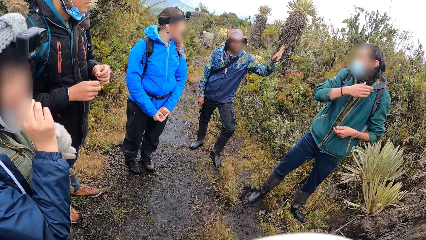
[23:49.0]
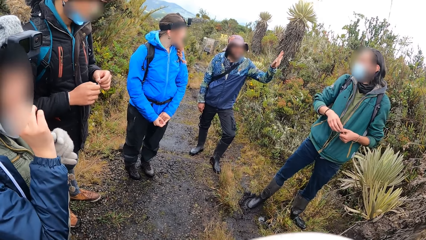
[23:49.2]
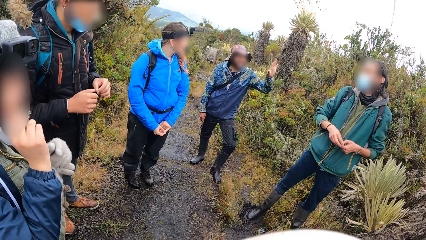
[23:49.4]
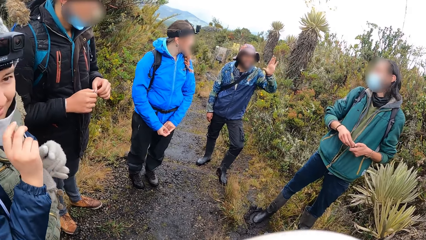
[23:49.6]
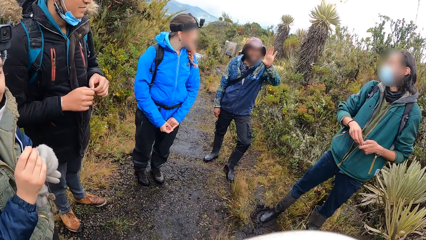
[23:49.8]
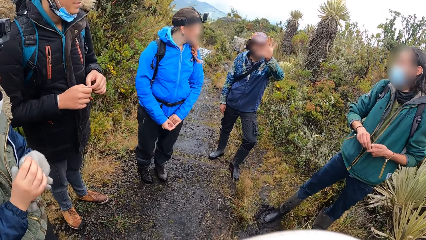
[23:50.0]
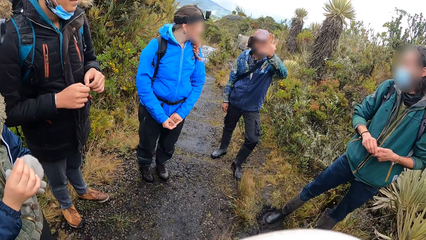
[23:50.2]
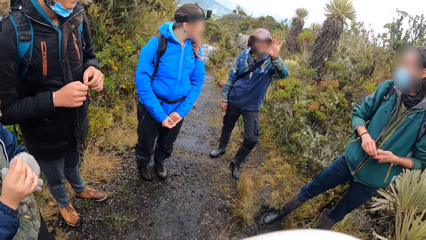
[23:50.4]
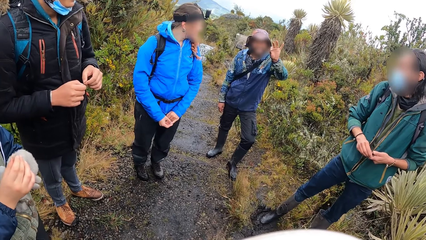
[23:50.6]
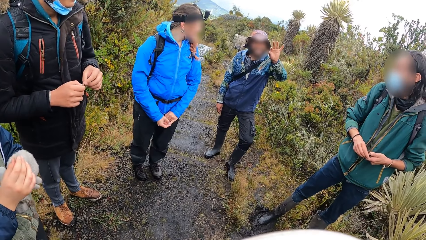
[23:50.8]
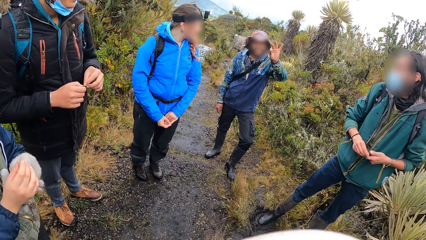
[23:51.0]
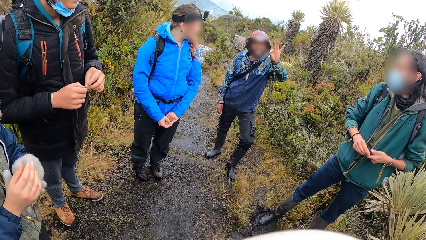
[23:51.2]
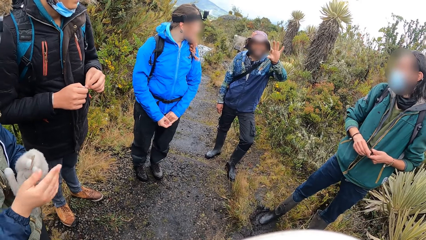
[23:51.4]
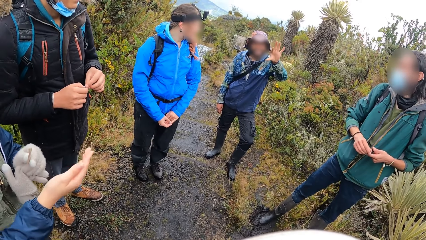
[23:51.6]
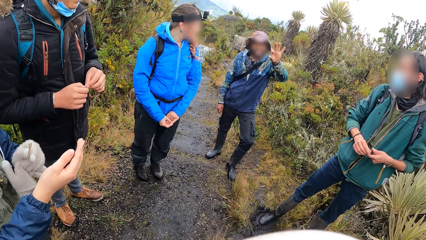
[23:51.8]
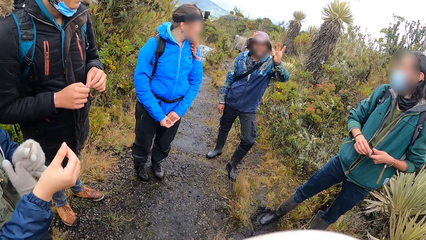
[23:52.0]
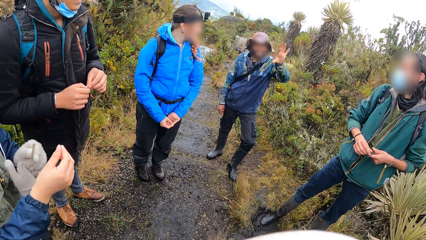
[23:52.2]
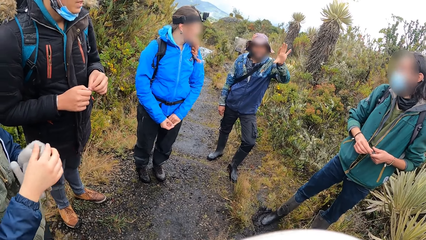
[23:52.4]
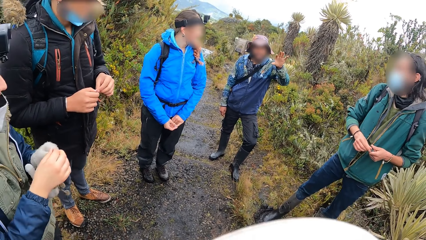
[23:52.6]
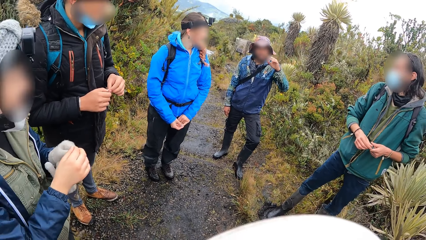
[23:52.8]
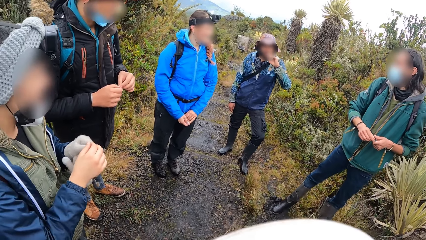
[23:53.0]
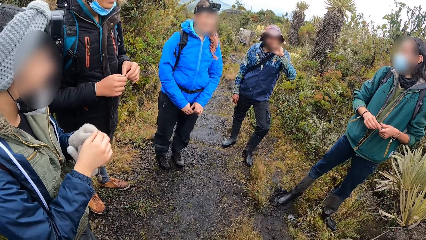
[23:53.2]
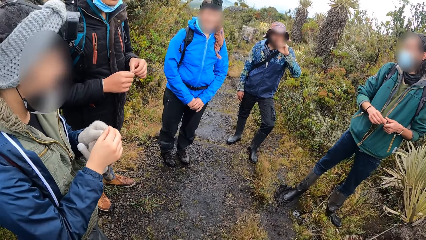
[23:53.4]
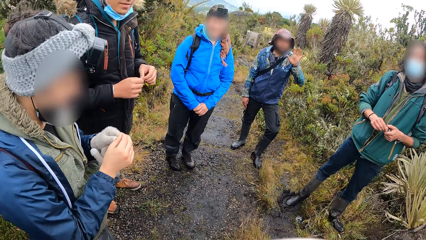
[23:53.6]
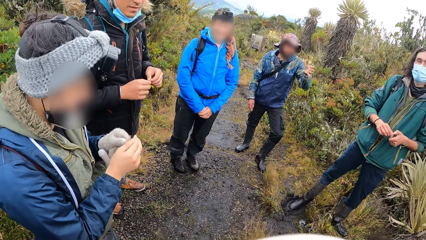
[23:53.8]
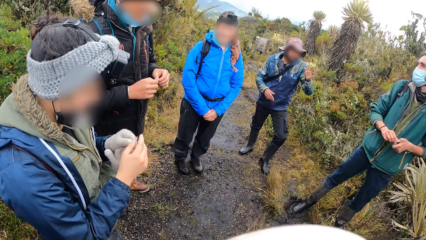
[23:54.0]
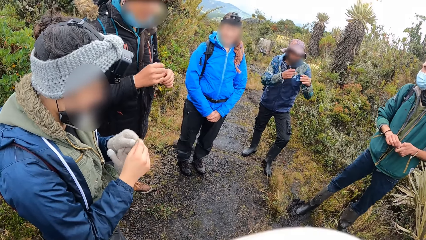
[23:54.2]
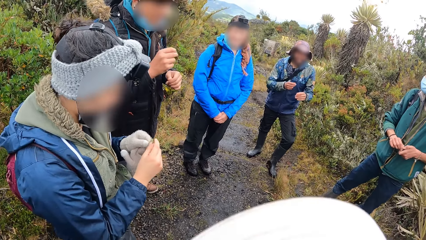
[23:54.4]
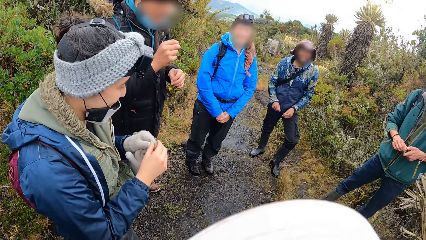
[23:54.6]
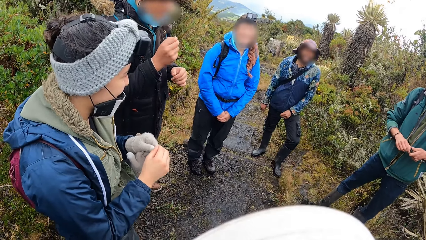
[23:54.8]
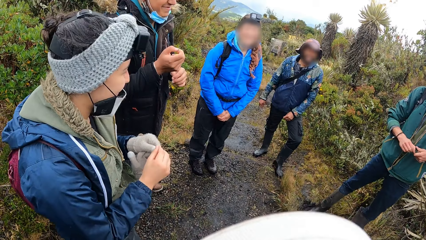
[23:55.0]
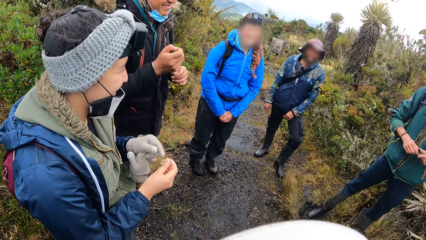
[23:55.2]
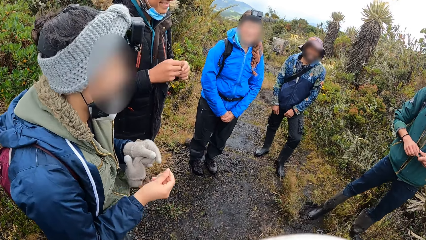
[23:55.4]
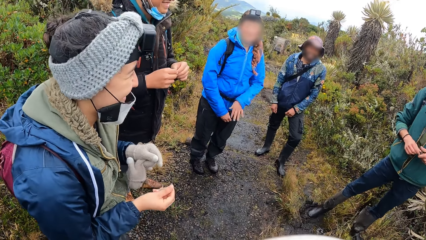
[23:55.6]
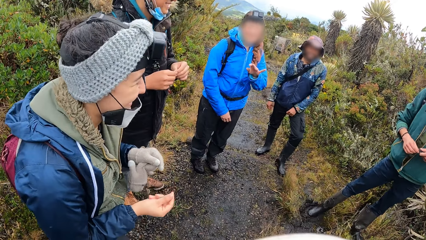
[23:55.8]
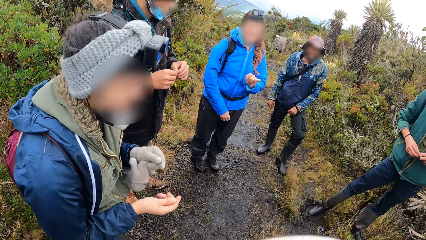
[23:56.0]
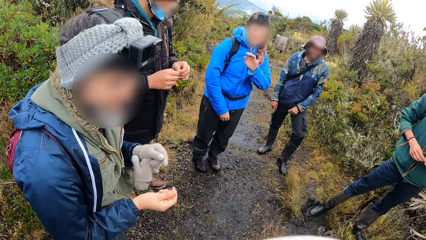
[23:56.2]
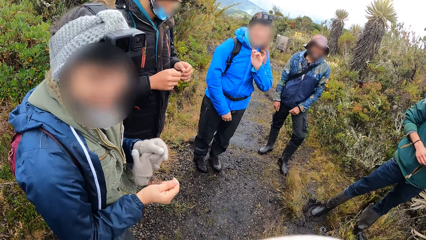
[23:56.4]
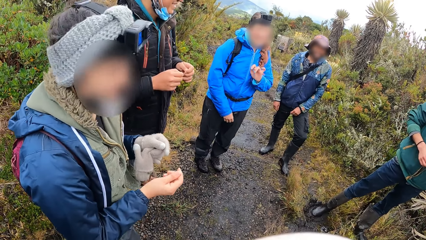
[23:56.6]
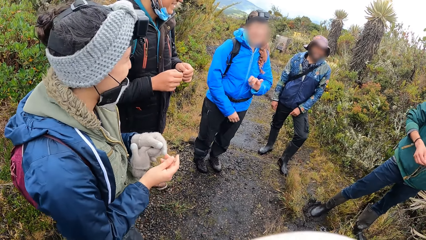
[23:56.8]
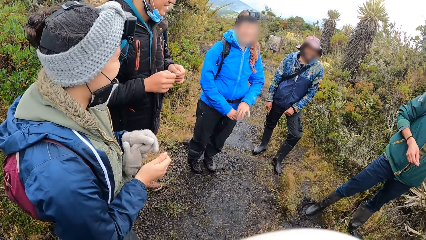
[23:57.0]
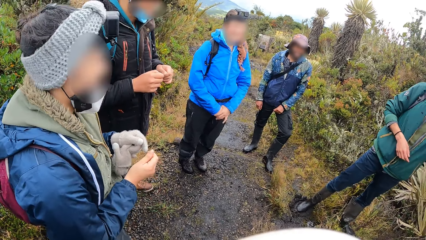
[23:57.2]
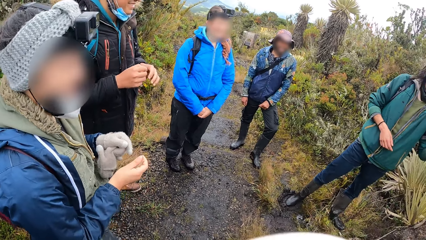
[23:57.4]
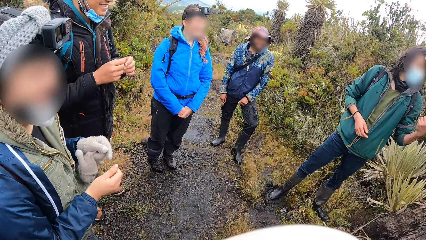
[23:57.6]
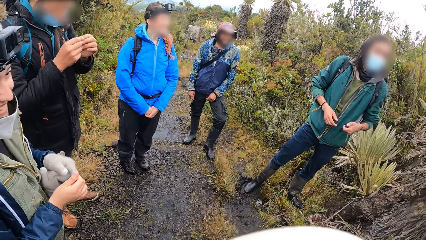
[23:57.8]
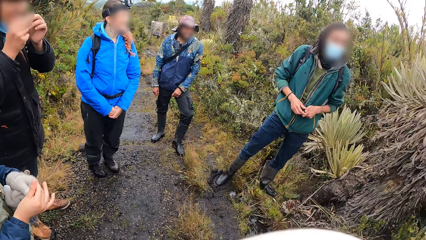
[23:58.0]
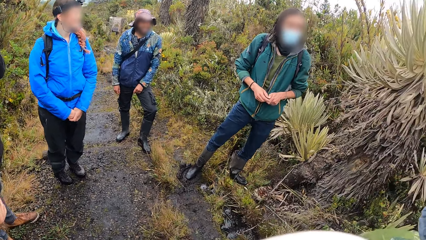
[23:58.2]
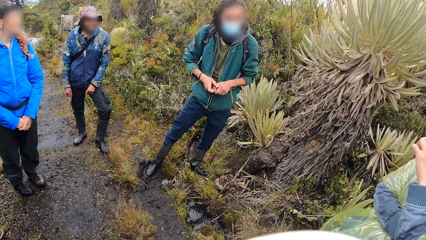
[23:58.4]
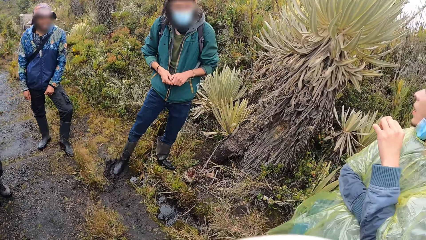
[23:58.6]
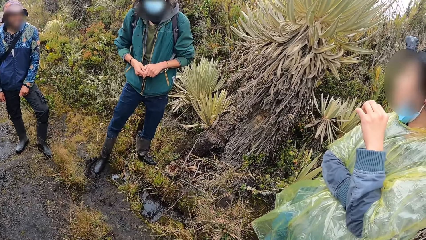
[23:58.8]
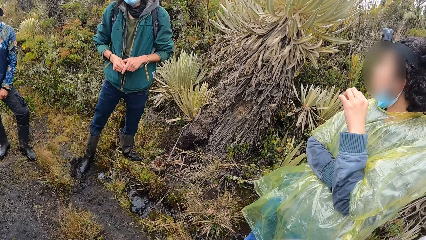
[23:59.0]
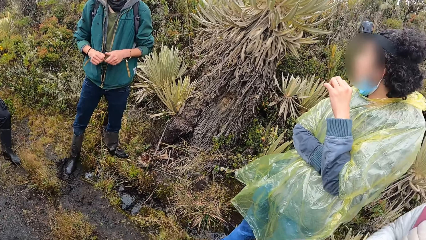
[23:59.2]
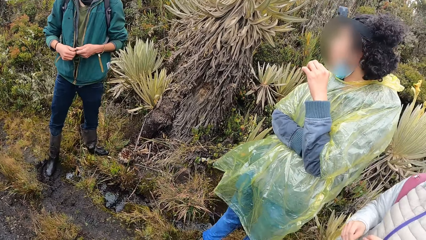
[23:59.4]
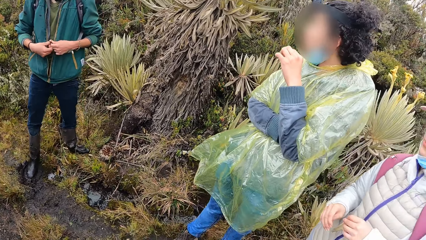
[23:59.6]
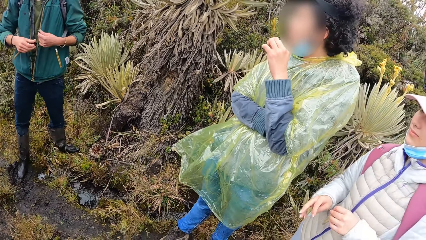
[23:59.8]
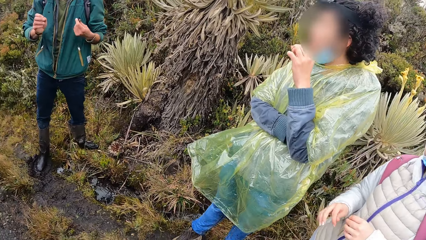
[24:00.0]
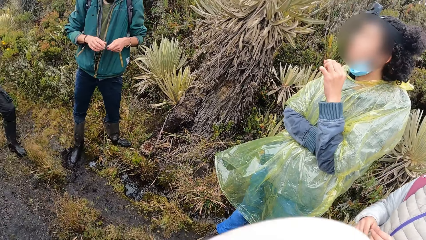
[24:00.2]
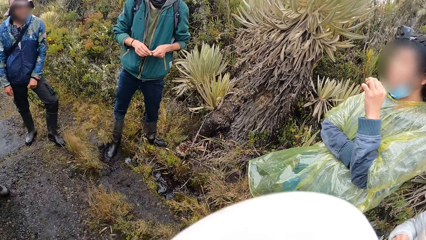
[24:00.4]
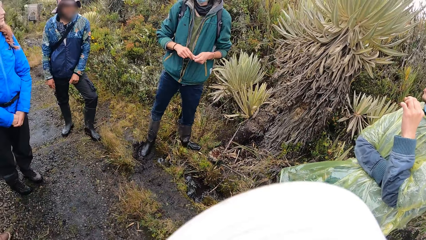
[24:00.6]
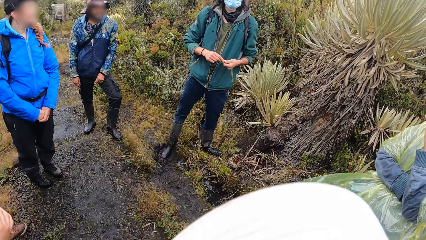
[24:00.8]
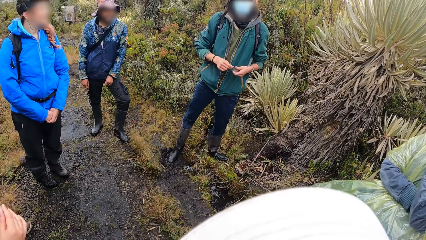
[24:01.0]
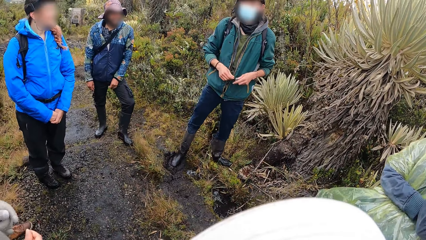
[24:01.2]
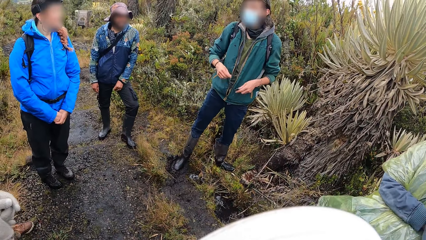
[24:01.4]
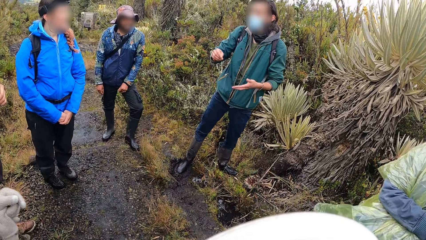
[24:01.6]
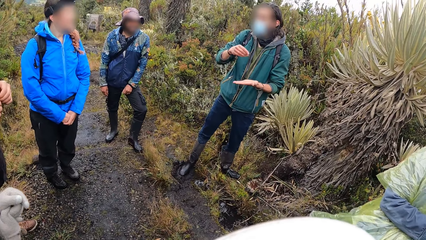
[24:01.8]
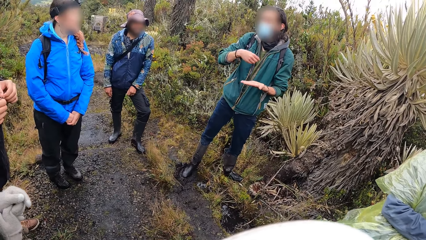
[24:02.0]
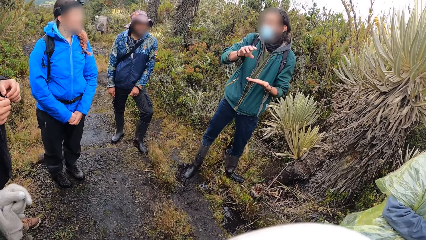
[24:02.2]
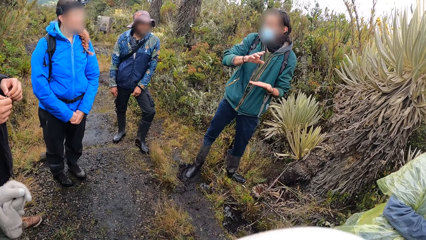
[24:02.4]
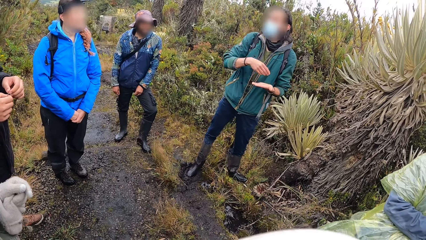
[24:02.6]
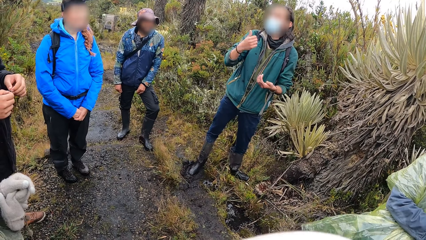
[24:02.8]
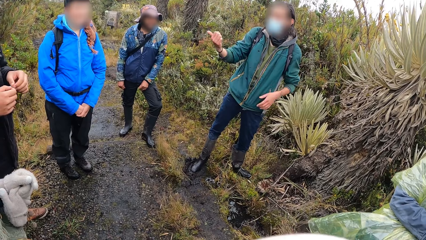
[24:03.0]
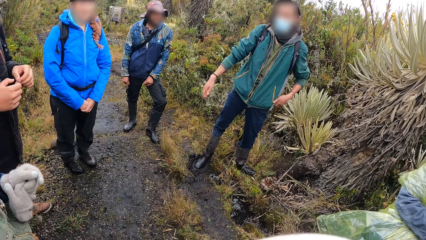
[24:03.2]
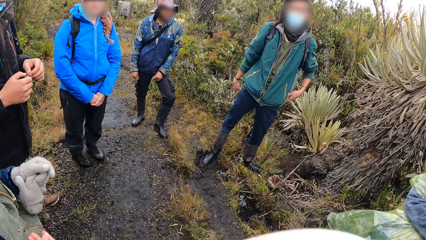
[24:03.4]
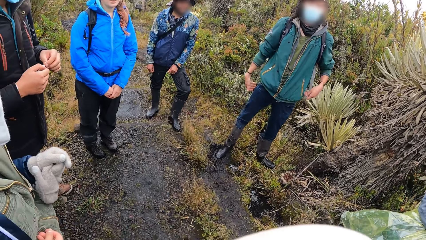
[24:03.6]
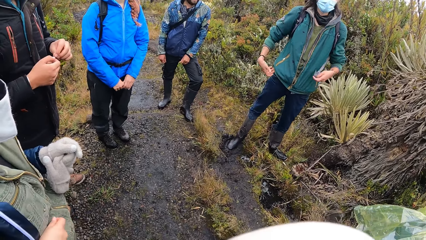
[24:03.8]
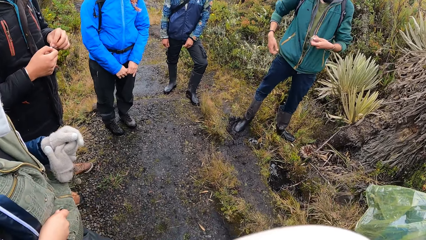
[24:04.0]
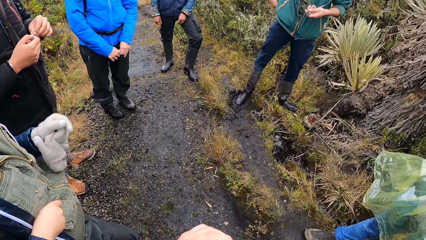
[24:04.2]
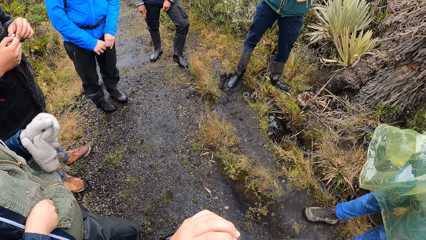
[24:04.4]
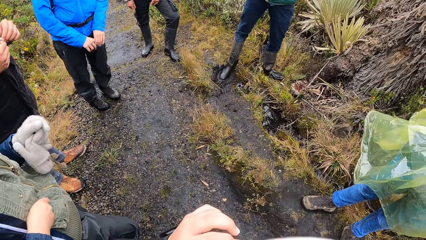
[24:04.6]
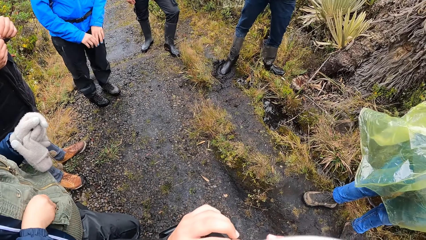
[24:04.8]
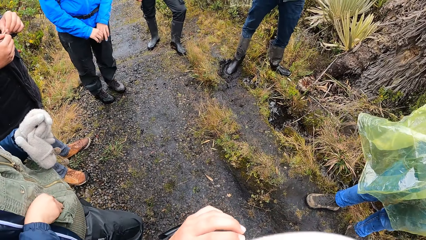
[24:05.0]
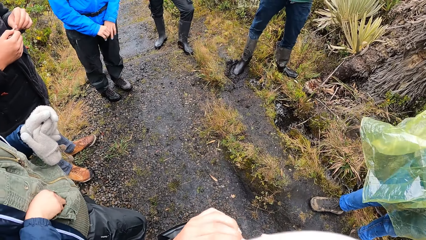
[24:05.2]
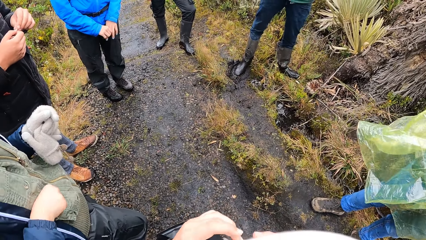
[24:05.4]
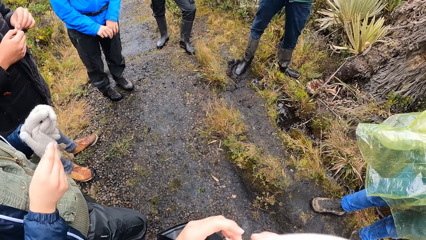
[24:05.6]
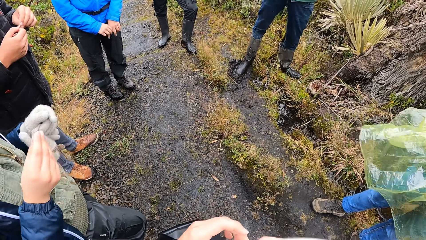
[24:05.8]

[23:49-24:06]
A person moves hands. The camera wearer looks around.
